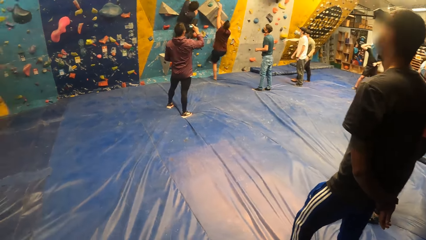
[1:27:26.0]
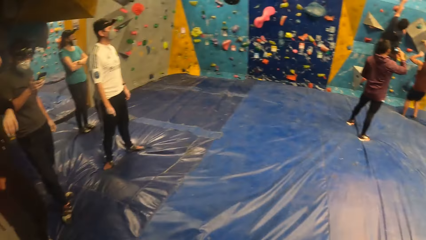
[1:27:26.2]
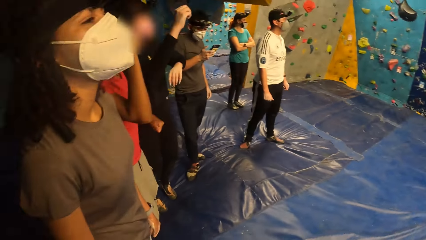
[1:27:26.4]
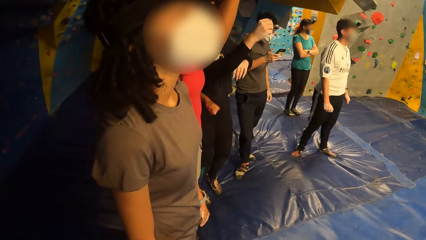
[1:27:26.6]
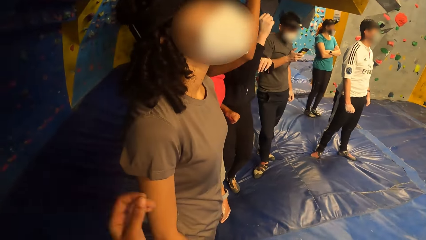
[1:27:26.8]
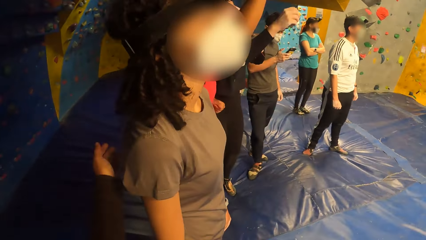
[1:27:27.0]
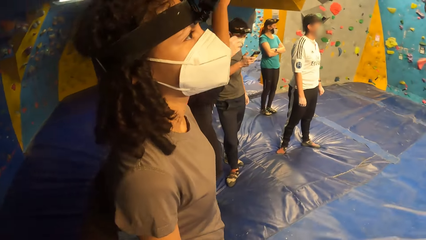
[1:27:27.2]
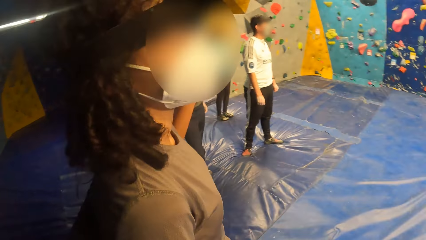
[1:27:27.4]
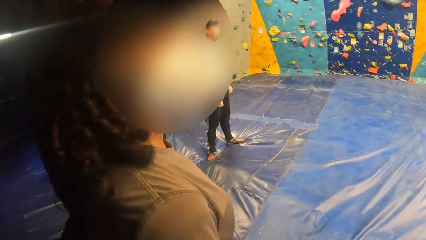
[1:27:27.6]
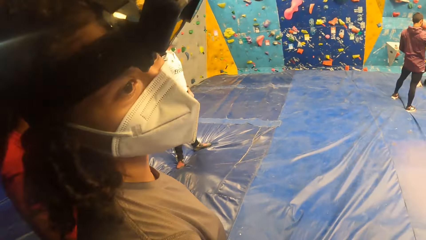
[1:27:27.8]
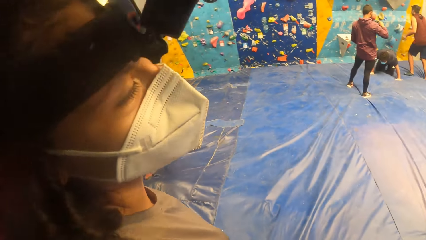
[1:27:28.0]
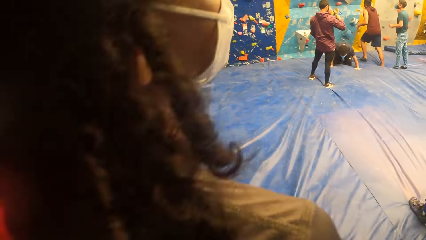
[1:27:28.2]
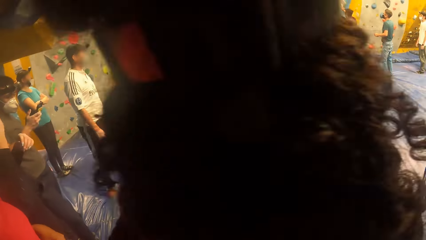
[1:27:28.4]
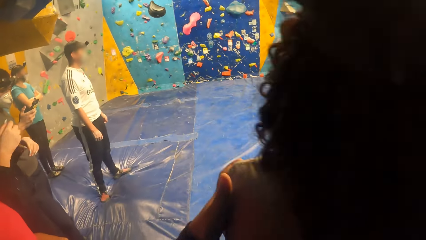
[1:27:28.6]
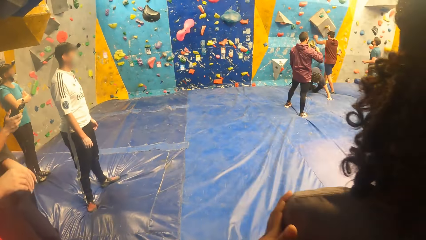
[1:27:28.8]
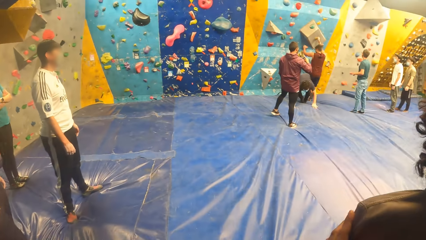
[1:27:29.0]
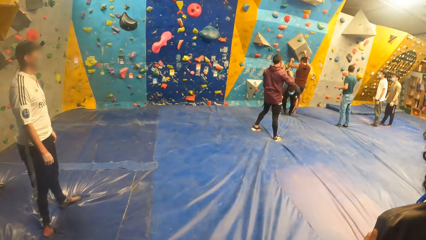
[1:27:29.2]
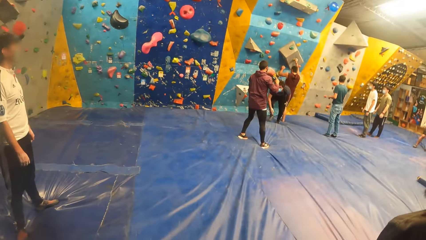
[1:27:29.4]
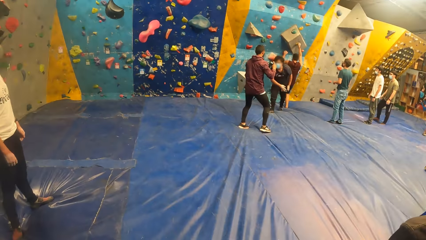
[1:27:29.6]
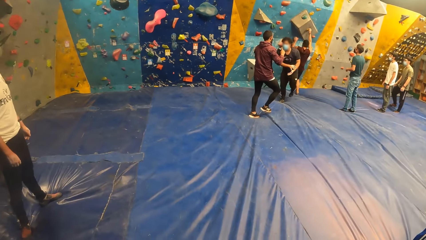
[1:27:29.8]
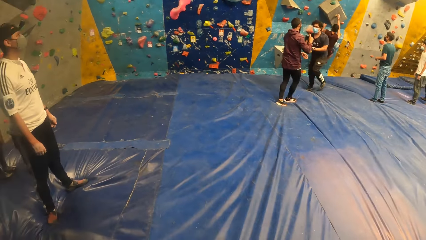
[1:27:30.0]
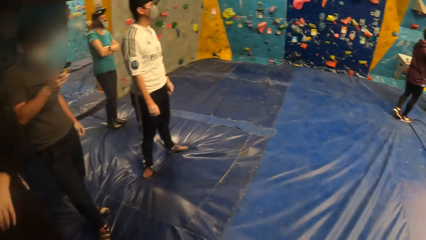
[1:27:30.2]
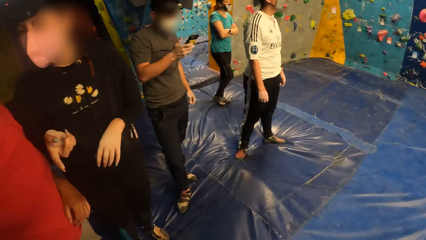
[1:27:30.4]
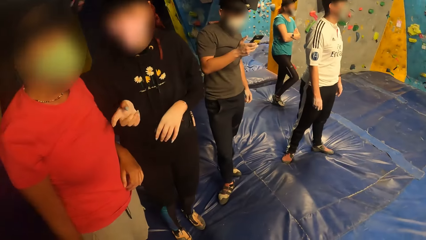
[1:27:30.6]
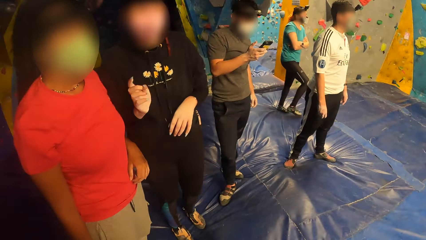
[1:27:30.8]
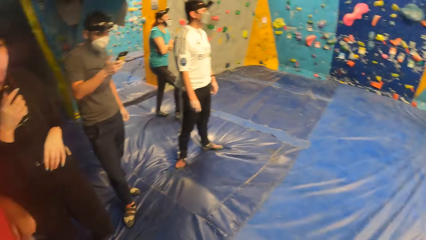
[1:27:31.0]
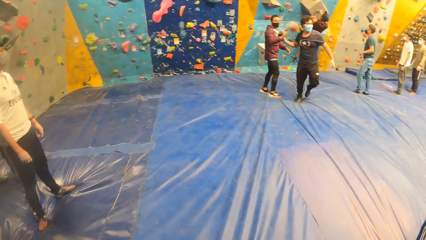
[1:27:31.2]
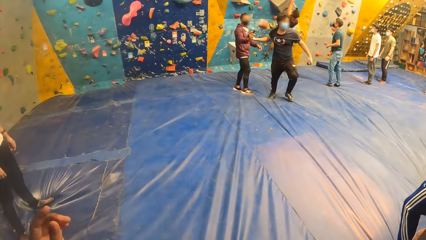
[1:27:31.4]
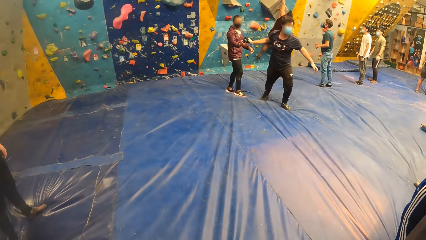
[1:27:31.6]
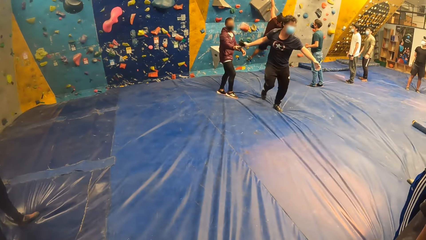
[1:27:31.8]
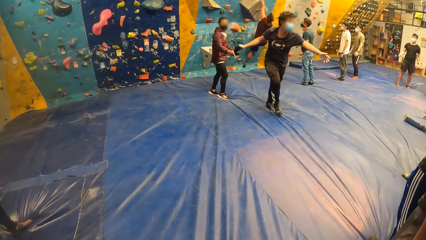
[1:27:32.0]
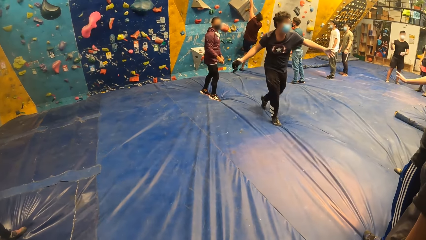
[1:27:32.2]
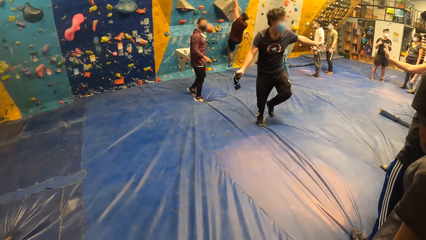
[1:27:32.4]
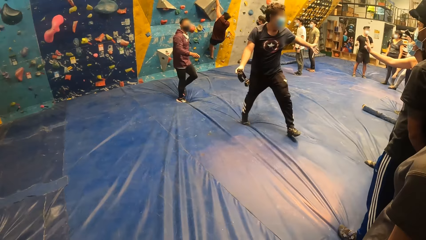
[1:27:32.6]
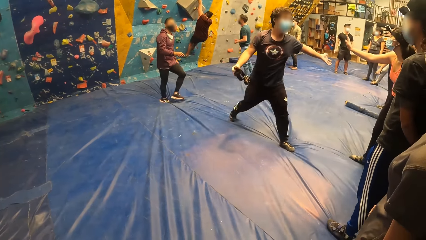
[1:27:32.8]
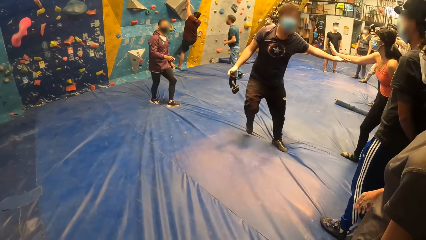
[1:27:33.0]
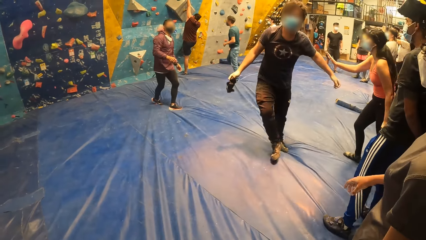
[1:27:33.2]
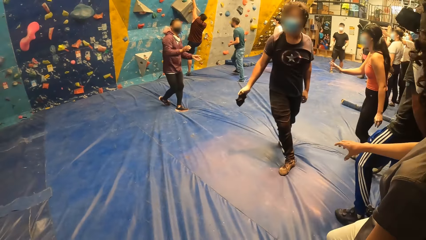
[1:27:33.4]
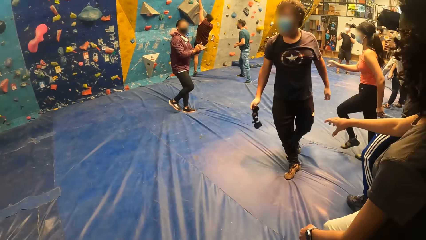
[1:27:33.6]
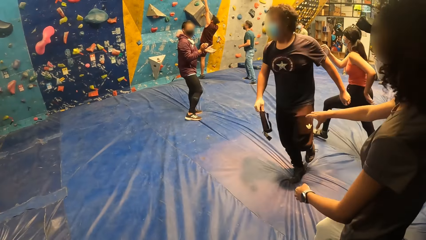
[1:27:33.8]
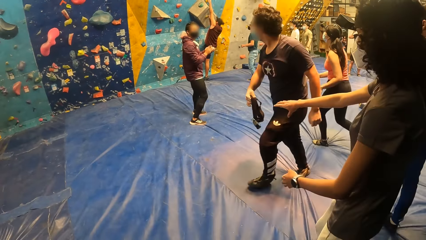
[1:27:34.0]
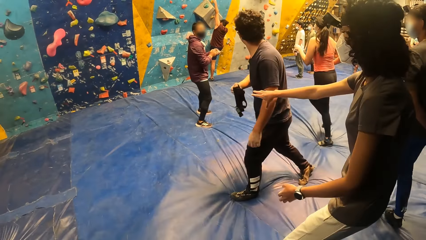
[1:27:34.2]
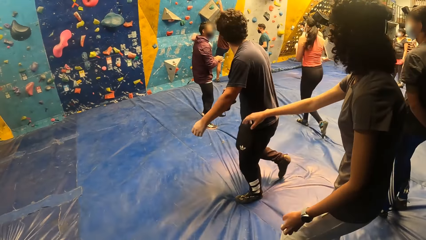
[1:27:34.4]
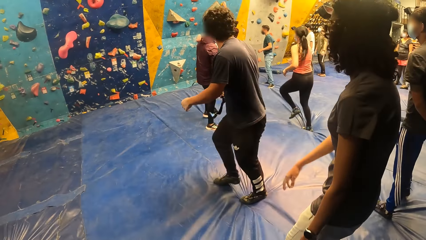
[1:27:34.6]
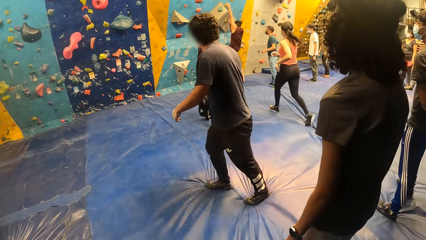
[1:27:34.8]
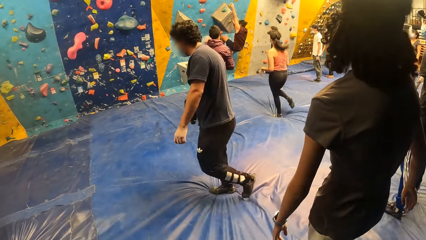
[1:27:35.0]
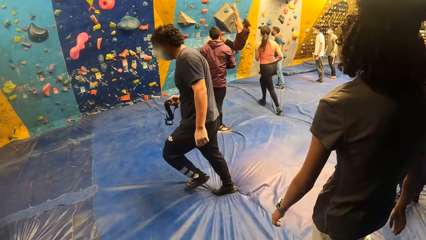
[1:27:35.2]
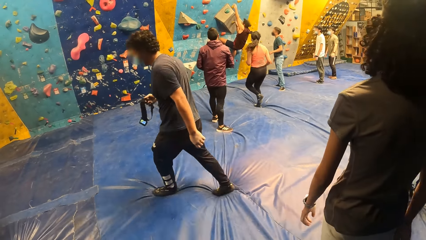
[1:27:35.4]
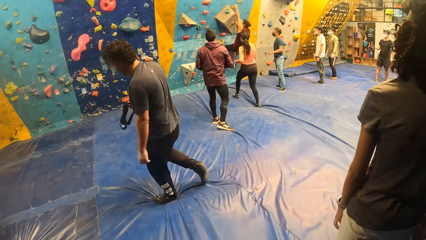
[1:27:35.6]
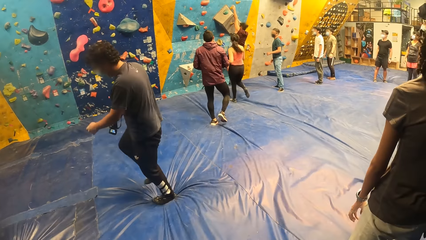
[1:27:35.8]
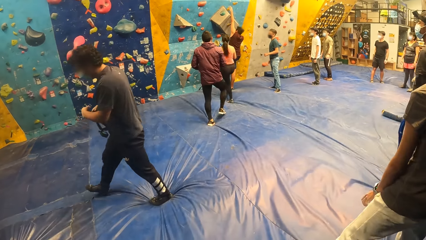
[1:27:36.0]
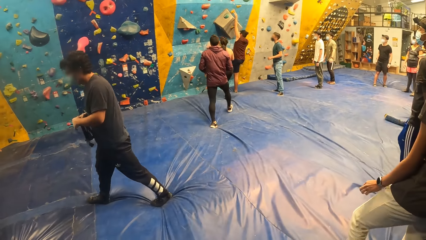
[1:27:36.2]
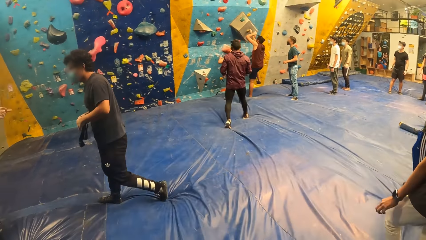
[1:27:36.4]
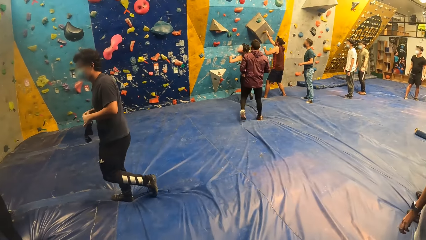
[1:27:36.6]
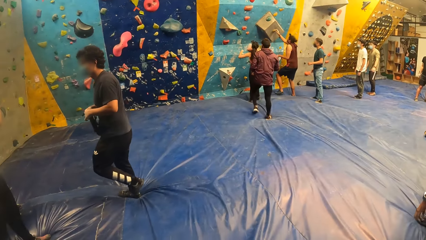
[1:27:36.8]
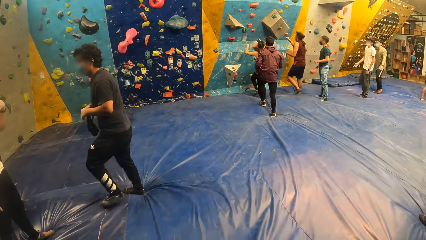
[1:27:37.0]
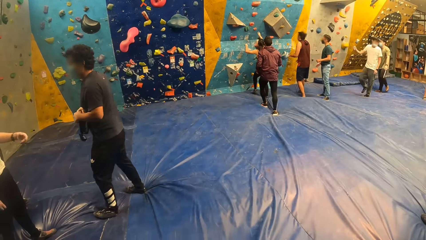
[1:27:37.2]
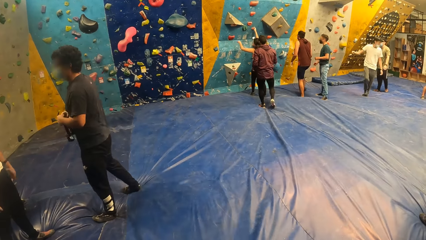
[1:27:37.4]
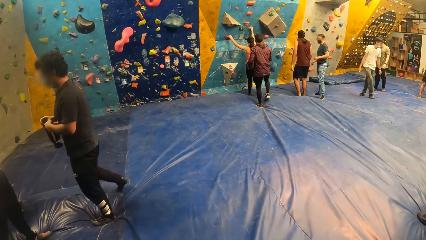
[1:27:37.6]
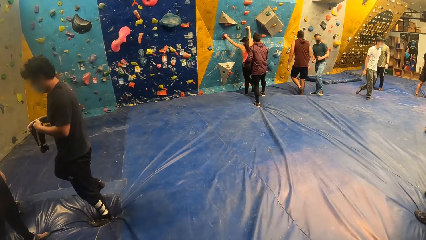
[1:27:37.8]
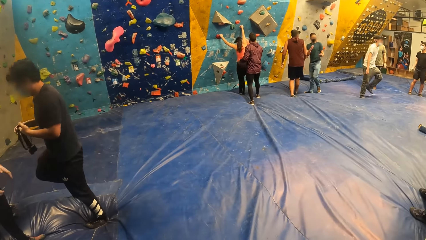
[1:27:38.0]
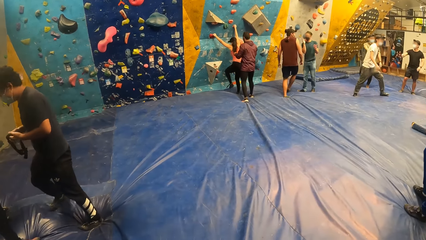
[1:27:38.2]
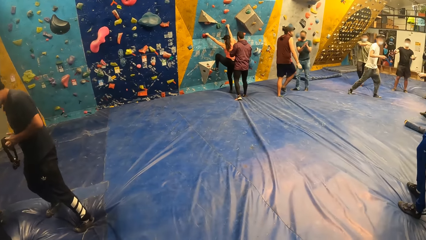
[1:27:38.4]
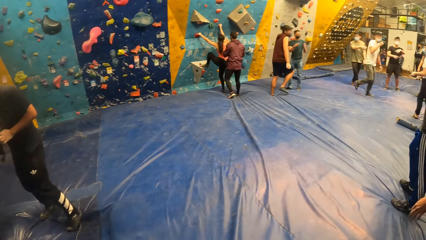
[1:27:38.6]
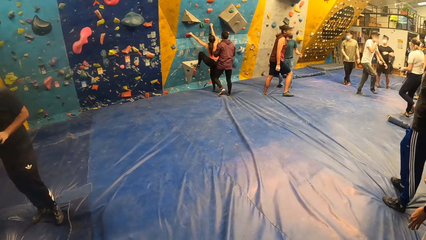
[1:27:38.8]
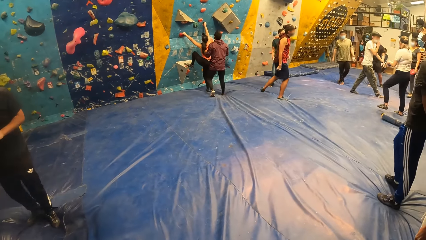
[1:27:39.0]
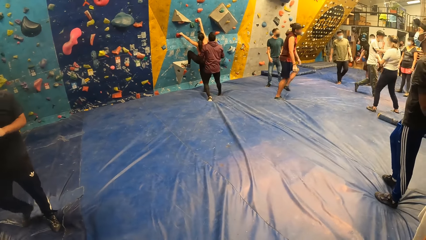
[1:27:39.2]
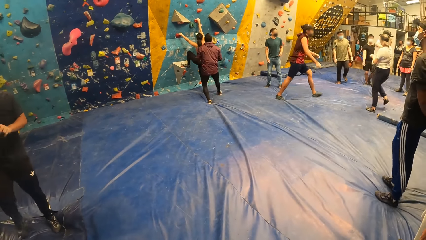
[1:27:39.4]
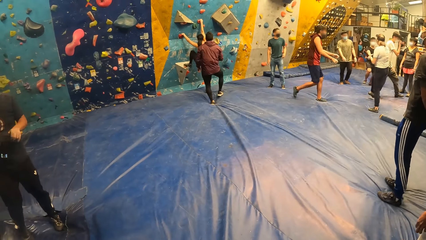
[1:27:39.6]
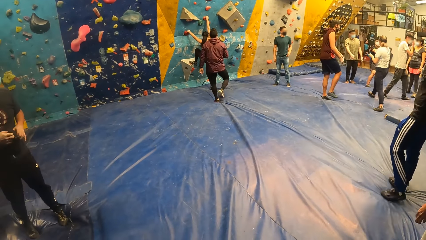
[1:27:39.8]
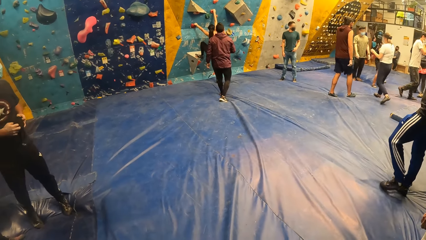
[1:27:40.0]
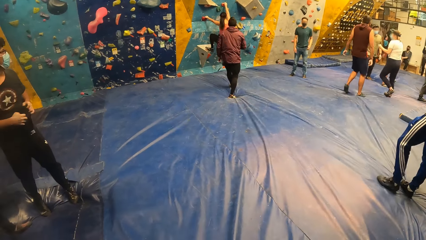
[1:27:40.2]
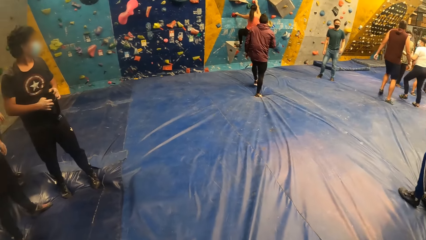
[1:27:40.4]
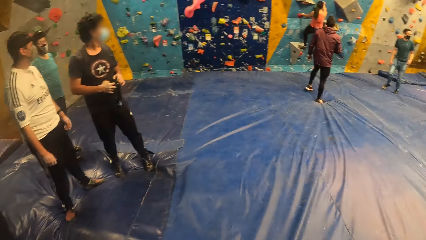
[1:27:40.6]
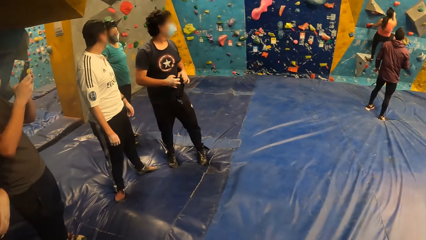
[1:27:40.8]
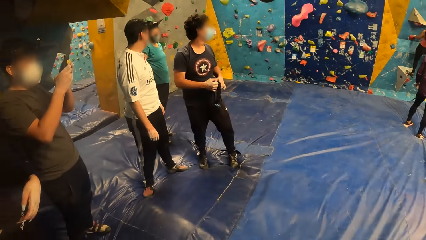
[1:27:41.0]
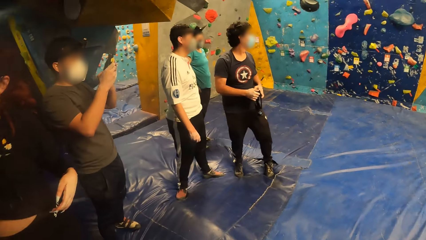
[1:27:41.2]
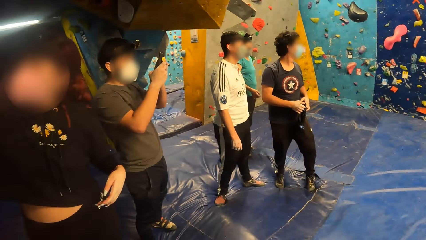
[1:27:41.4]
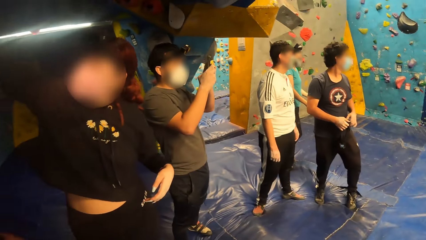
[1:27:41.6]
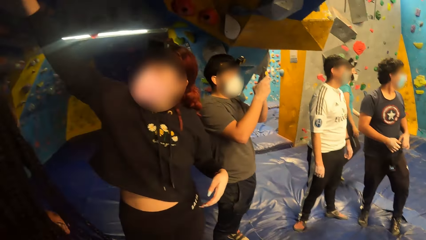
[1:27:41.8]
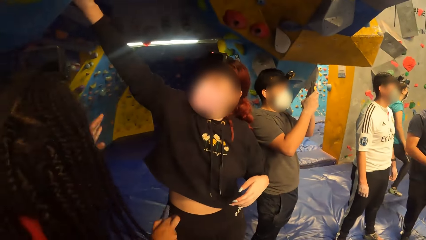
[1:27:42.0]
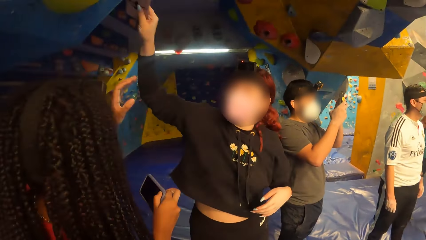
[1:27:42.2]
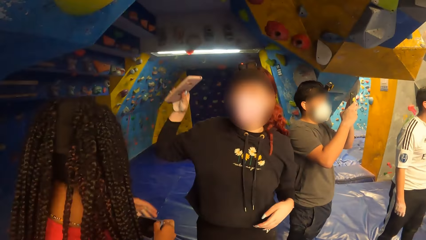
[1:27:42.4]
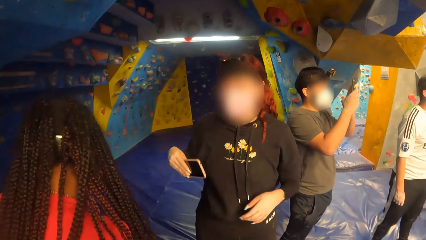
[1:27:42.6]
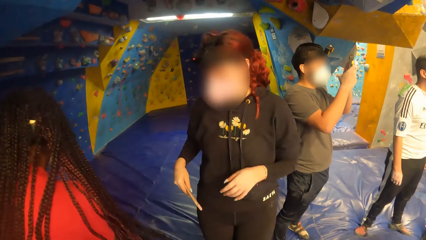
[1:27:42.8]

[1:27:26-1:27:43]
The camera wearer touches the shoulders of a person. They stare at the room. A man walks towards the group of people. The man interacts with a woman. The woman walks towards the bouldering wall. Another man comes down from the bouldering wall. The woman climbs the bouldering wall. Another woman walks towards the bouldering wall.
